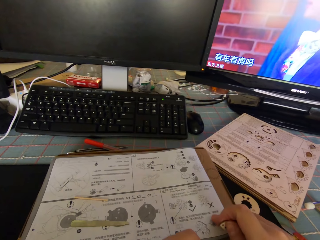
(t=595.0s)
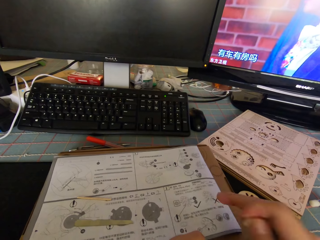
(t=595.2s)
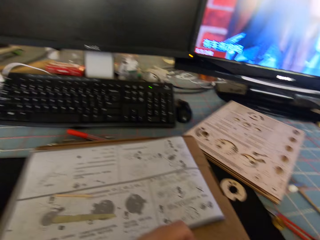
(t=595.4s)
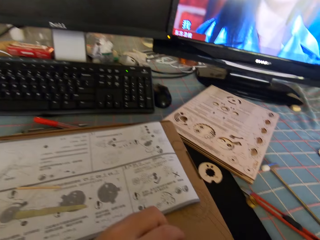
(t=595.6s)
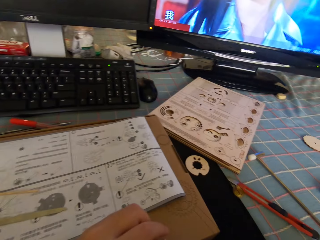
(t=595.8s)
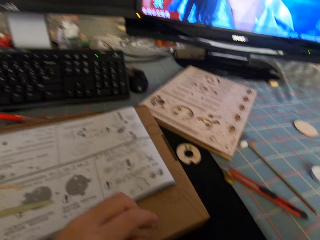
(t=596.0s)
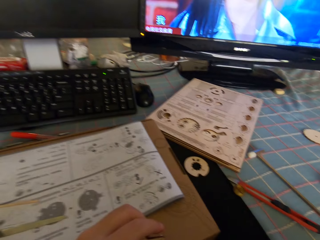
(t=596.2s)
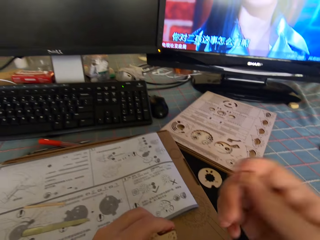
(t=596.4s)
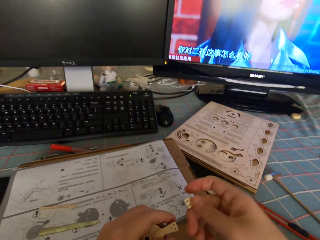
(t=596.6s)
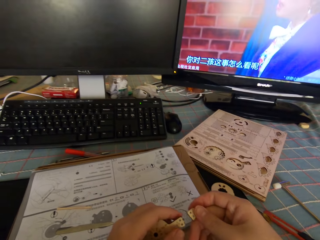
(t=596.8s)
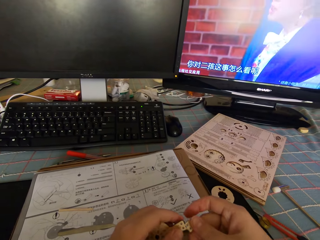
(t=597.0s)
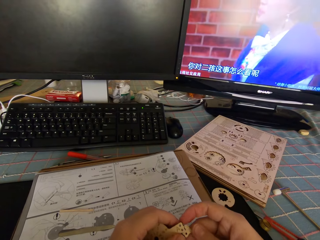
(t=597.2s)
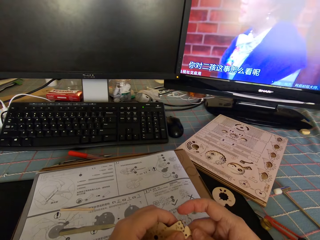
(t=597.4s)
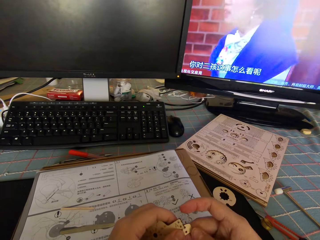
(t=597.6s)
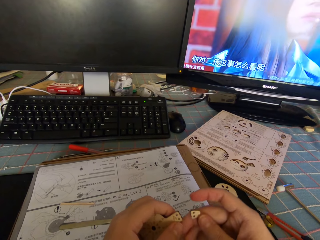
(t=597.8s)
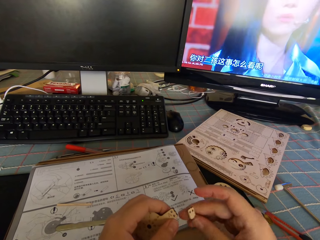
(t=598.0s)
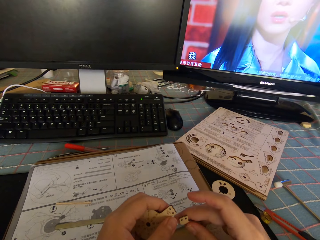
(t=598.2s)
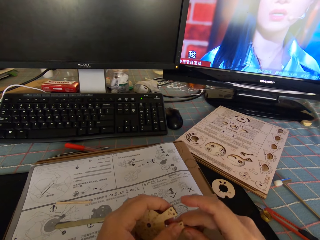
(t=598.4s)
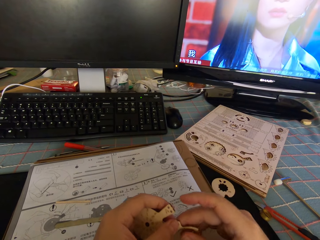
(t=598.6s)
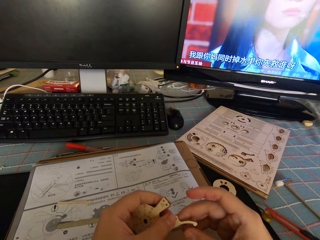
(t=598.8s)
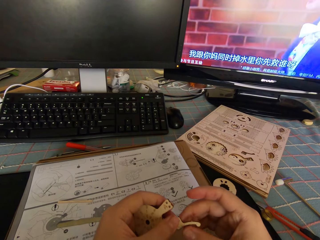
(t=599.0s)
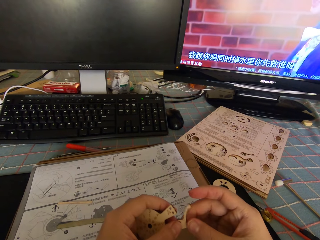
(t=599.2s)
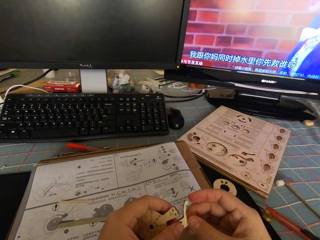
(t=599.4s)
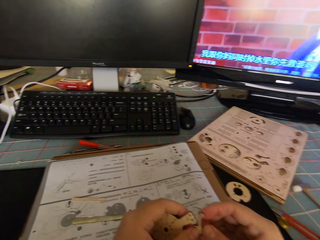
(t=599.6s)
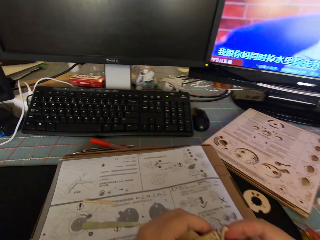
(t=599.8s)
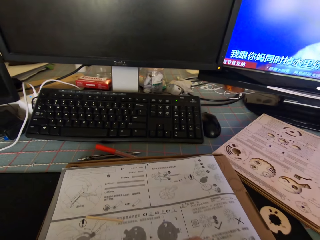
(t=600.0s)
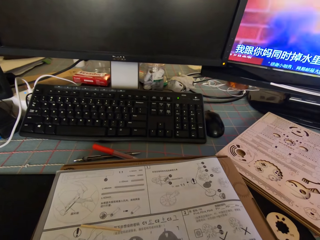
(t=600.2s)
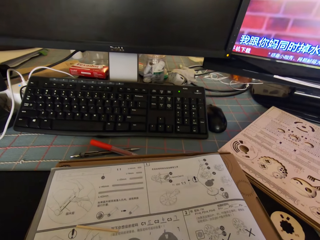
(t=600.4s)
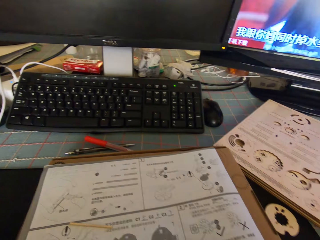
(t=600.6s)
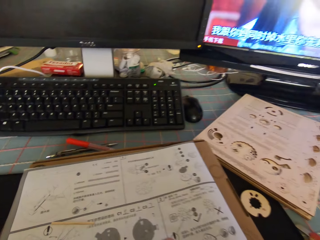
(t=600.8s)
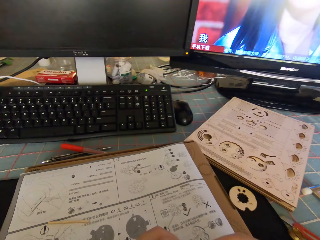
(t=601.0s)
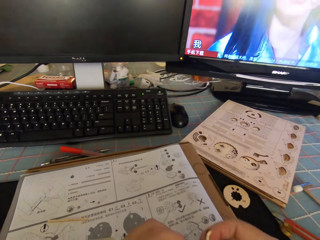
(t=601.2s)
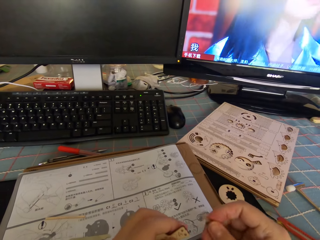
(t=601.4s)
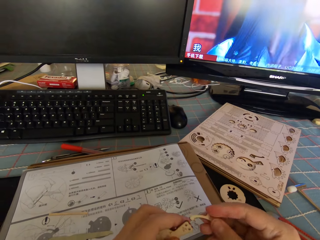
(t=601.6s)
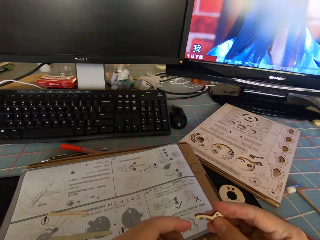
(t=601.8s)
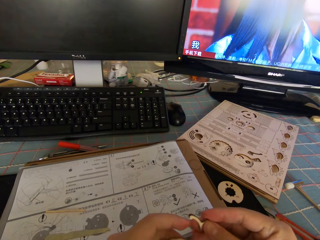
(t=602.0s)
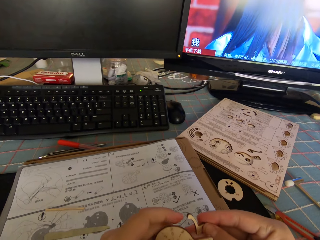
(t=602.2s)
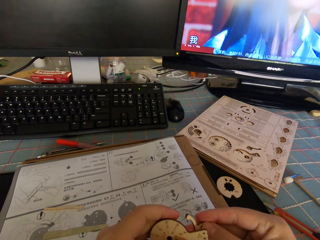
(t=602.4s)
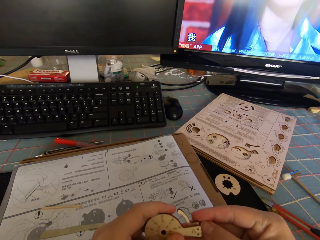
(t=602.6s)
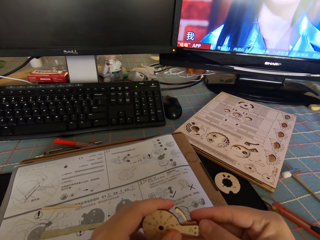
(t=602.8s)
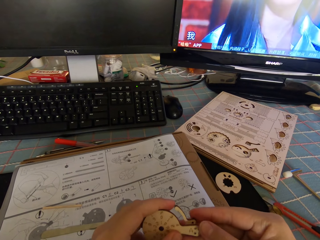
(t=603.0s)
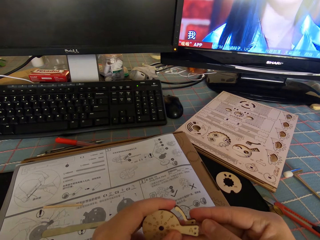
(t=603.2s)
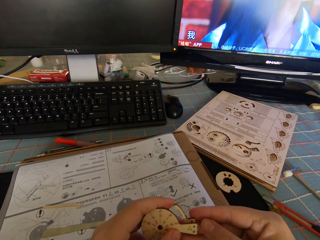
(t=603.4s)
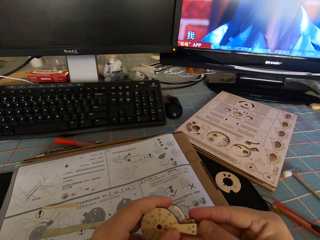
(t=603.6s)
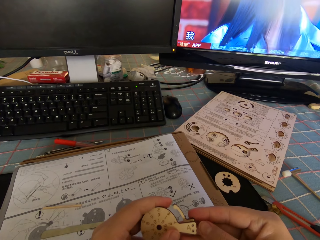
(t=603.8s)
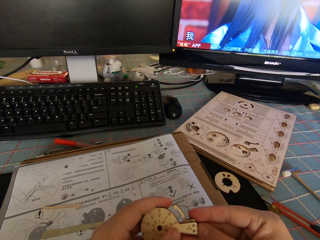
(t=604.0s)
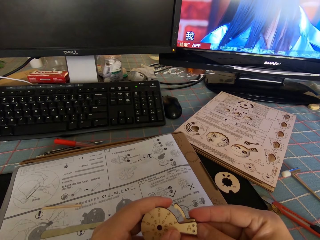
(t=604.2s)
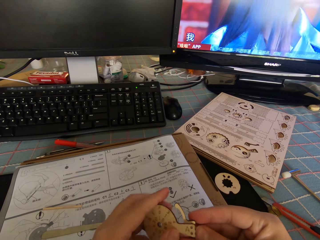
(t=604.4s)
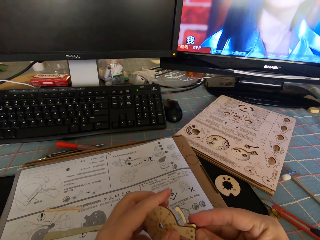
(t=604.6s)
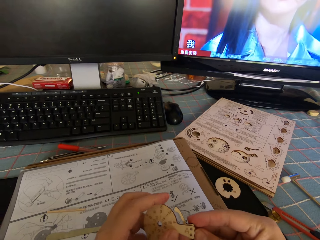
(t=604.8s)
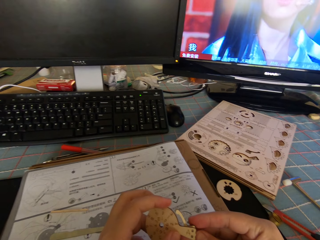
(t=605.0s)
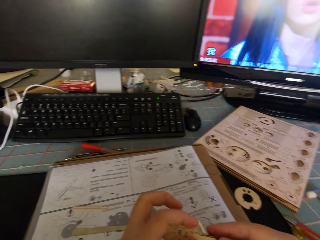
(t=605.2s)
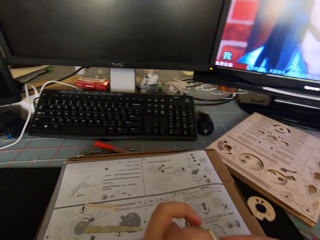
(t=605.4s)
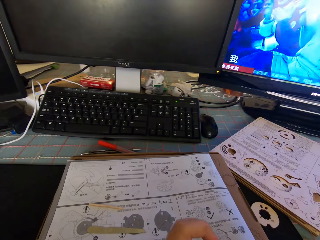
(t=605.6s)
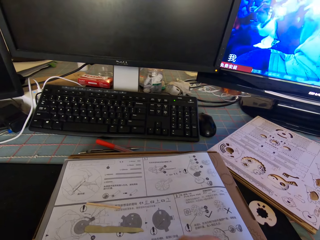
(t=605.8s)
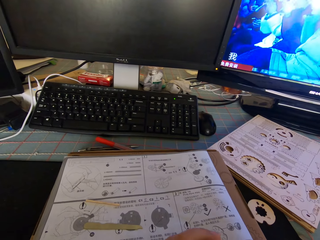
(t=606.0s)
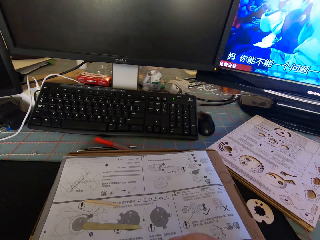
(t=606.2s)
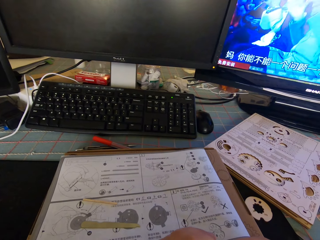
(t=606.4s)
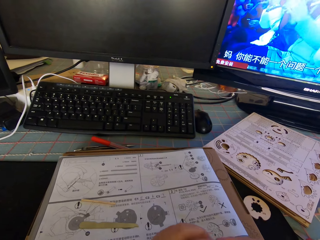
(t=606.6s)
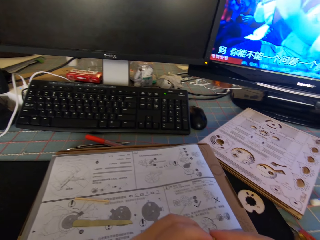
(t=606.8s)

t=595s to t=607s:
The camera wearer adjusts the instruction manual on the package box. They move the hand. They connect the model piece. They look at the paper. They fix the piece of wood to the round piece of wood.

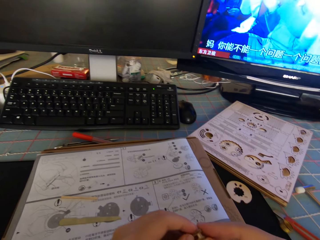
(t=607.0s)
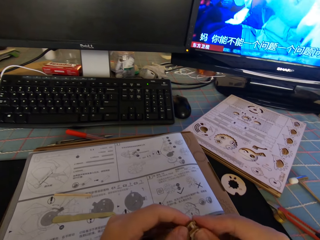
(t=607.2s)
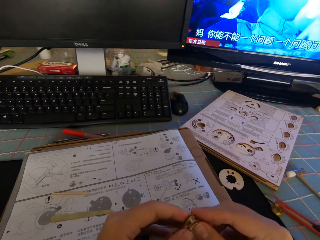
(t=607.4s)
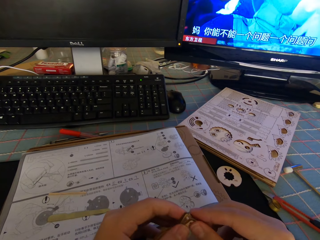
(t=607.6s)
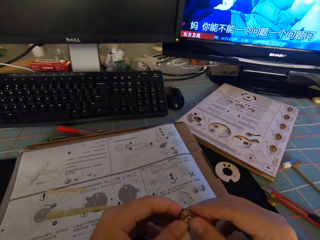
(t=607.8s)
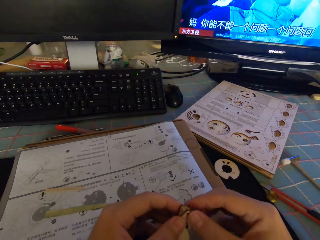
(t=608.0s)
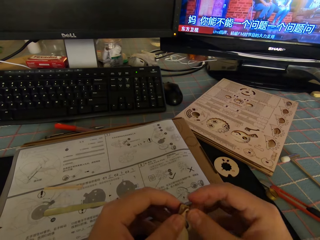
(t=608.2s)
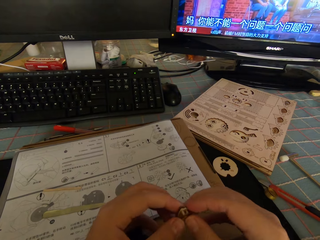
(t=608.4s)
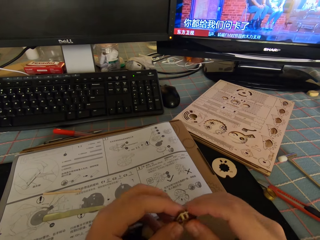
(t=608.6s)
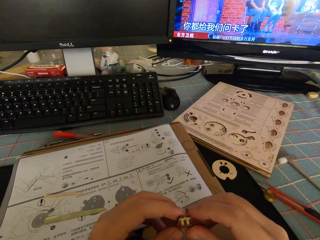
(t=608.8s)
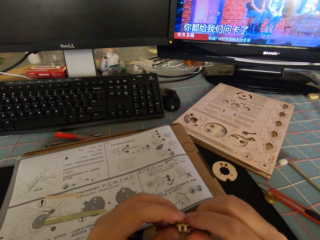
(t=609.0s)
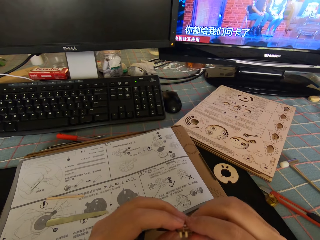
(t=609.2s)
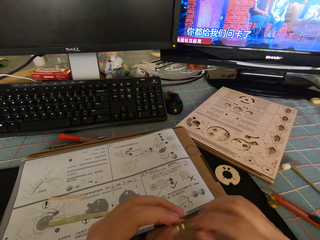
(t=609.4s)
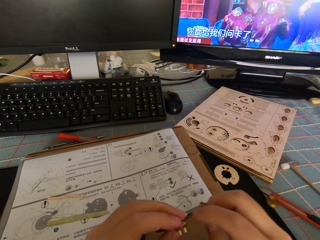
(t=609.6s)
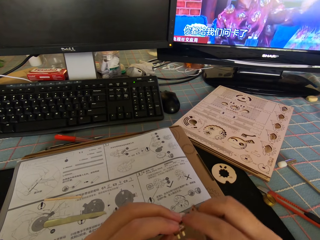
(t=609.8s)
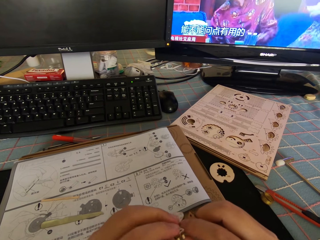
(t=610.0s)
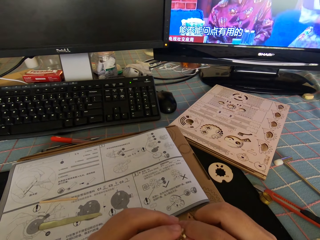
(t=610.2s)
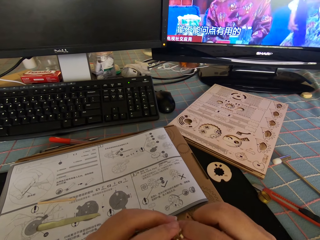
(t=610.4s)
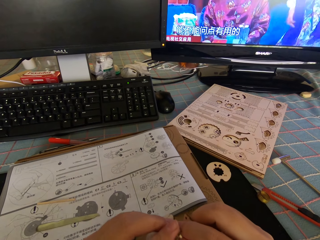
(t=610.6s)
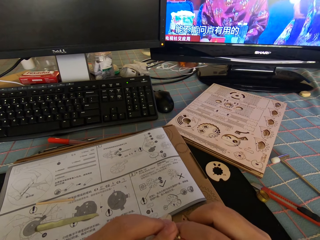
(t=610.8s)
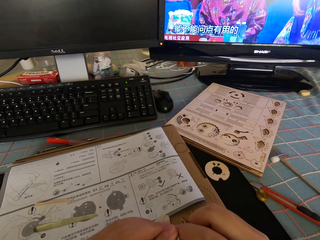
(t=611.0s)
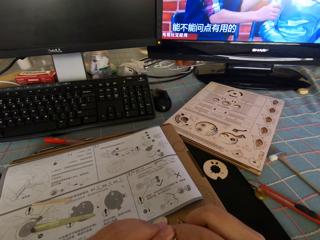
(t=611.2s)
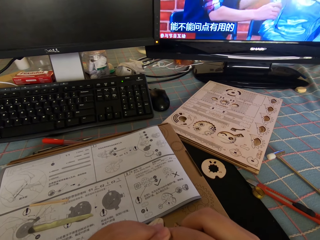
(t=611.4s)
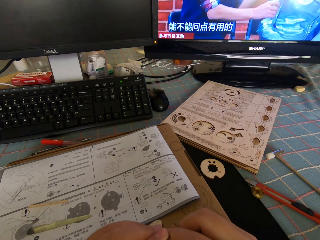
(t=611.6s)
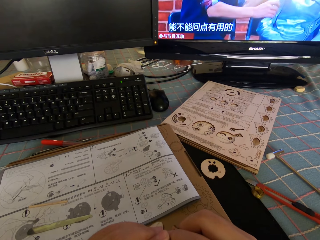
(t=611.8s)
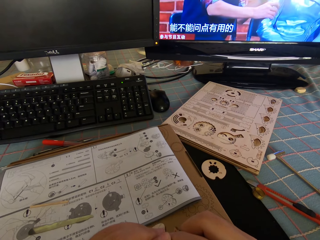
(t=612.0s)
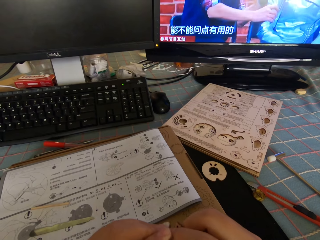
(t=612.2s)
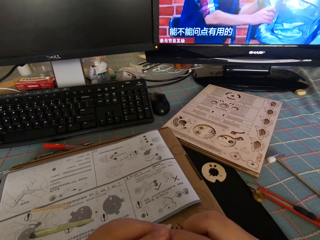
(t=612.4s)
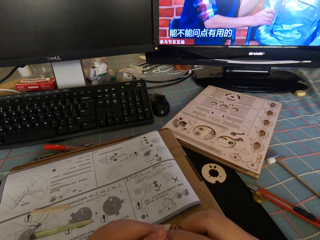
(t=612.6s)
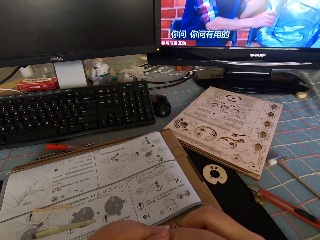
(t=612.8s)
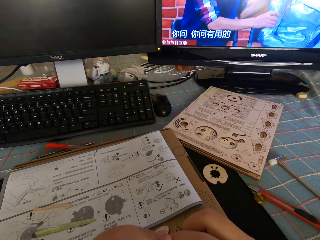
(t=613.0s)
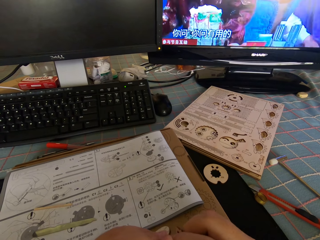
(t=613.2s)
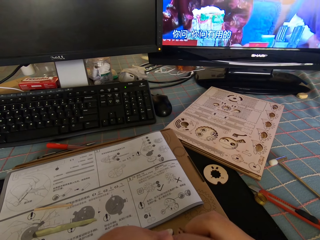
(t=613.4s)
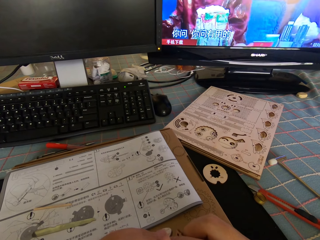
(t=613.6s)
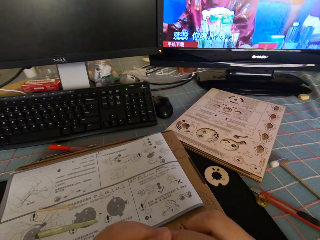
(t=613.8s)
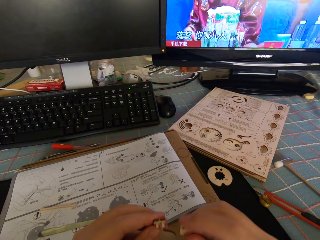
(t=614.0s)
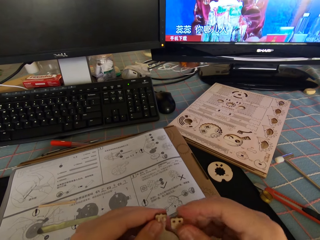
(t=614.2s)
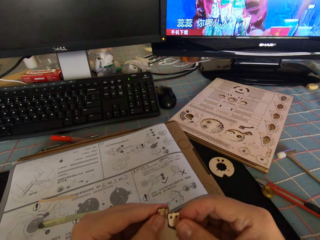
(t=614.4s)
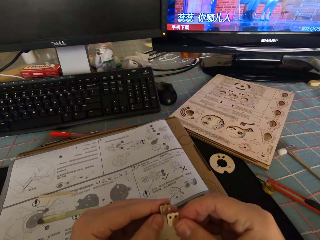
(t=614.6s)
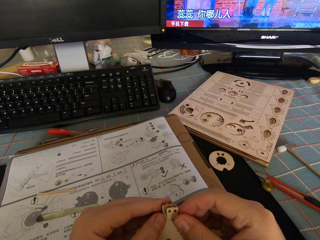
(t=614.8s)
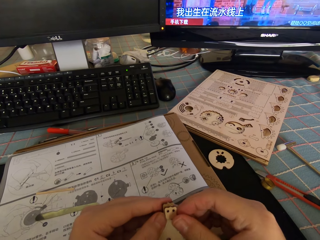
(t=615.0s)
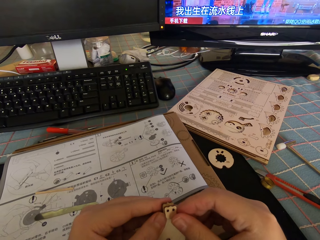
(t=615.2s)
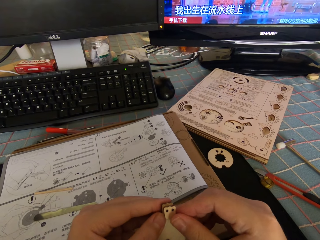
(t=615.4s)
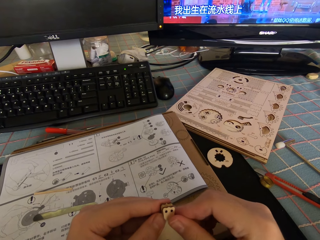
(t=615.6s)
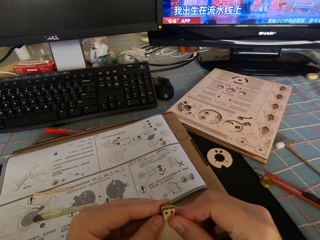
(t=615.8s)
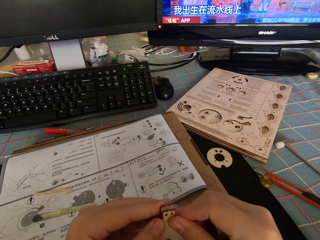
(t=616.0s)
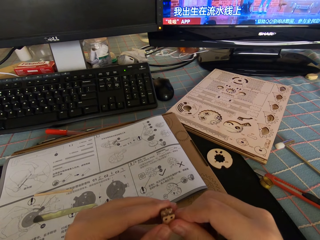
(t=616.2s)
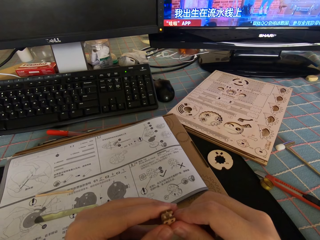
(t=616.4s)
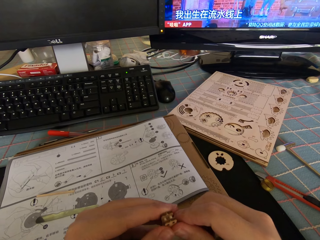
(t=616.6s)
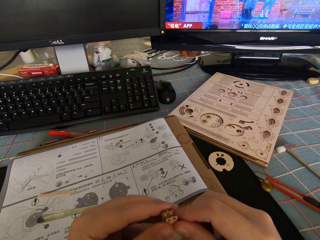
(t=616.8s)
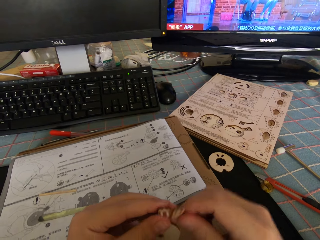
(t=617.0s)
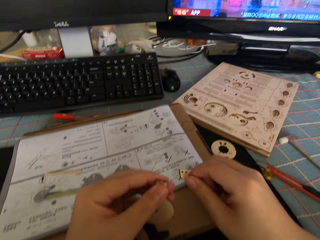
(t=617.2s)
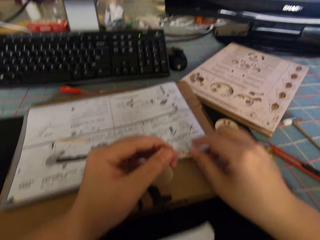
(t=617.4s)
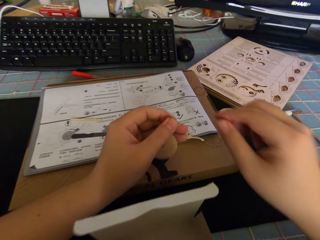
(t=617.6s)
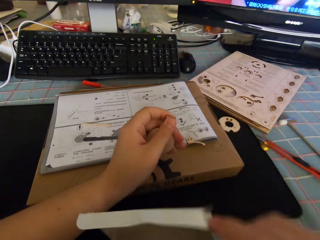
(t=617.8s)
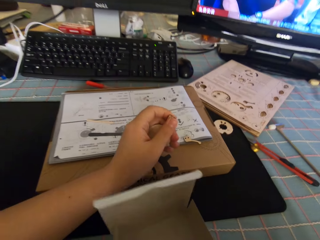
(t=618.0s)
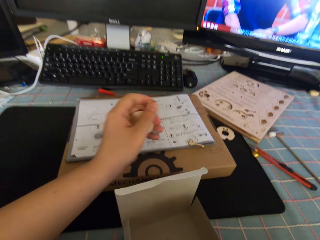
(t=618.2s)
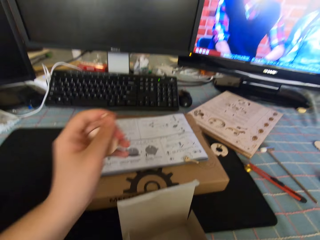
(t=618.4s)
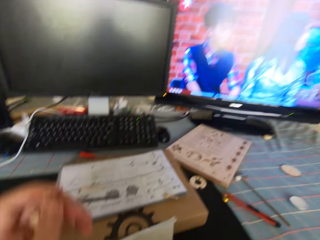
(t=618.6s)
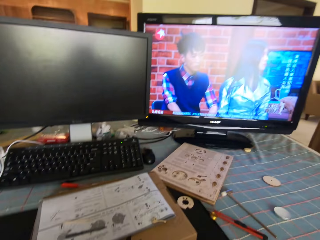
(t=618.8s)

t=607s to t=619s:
The camera wearer drops the piece of wood on the instruction manual. They move the hands.
